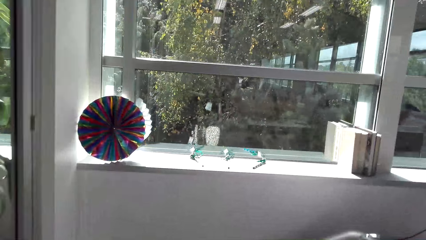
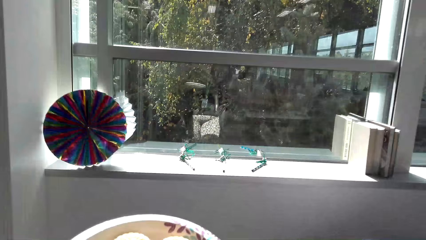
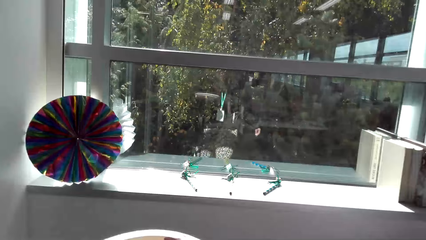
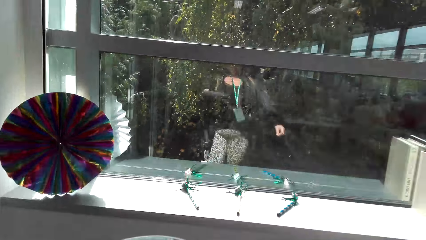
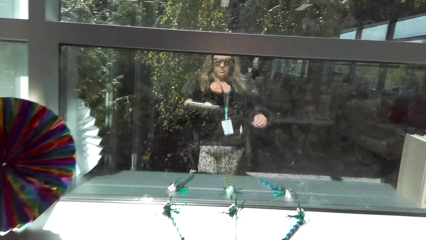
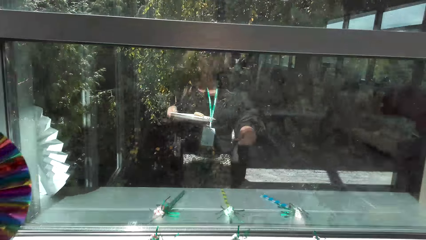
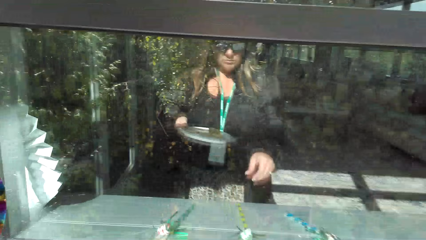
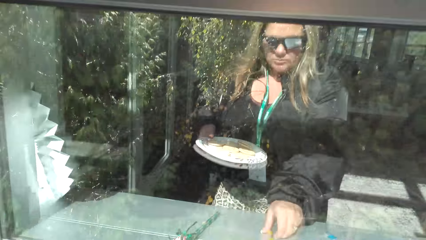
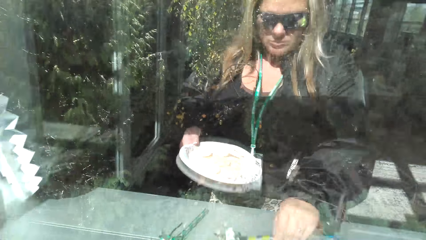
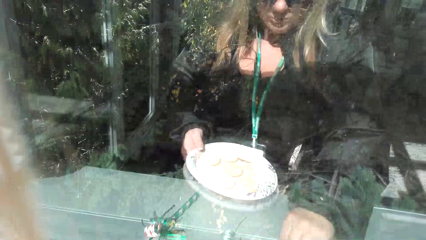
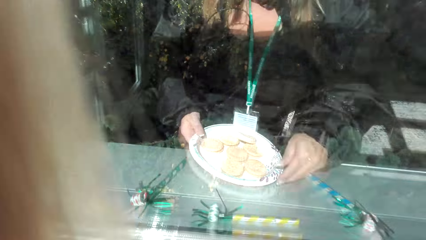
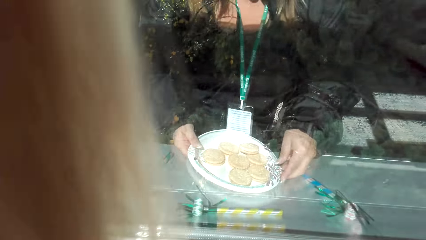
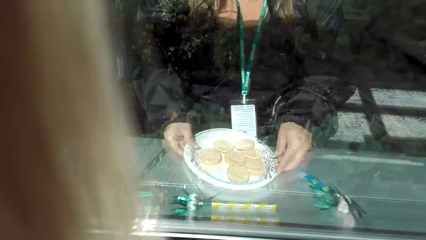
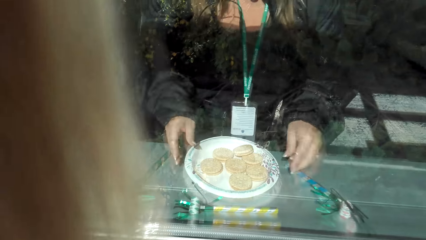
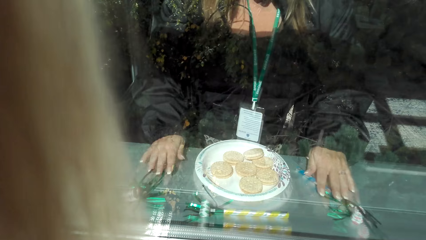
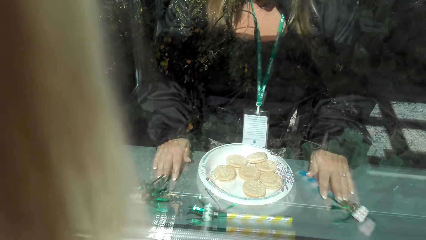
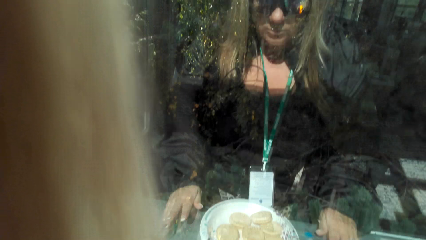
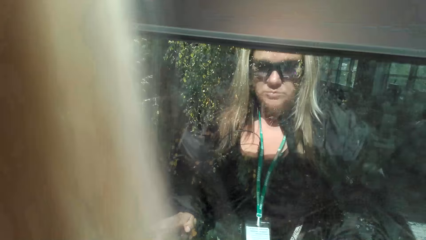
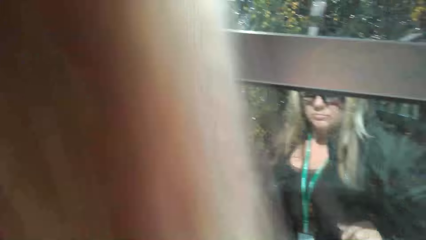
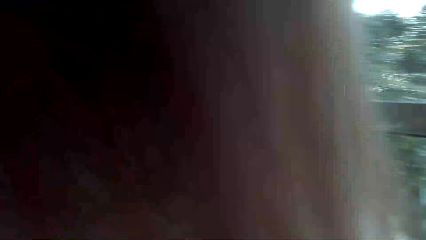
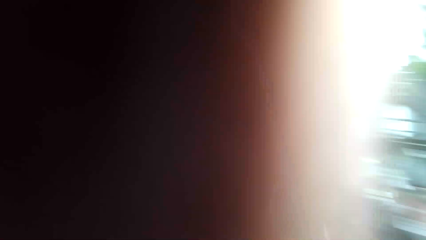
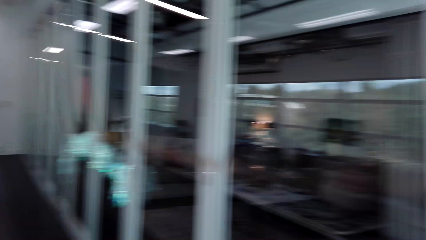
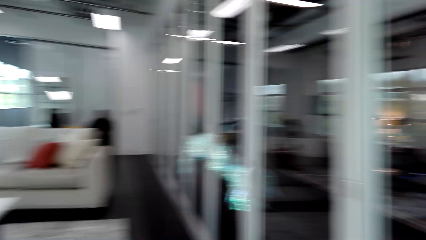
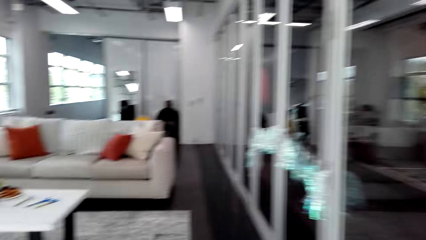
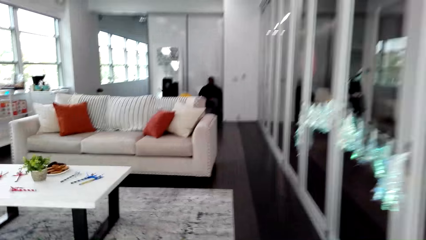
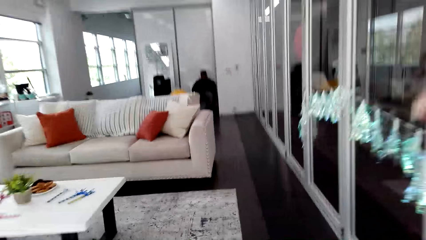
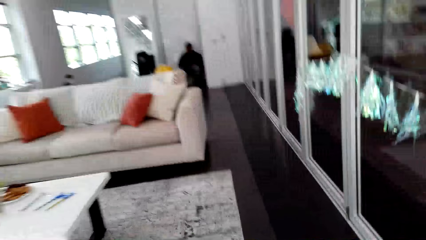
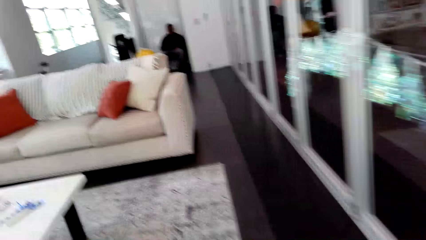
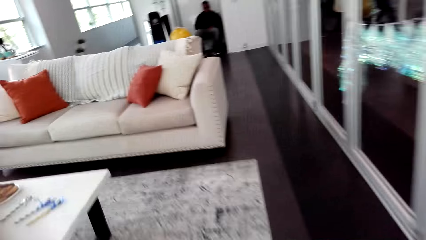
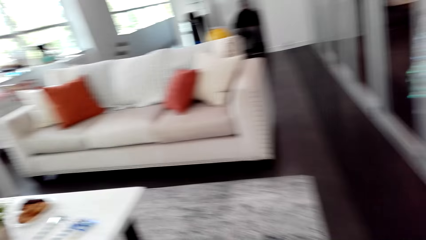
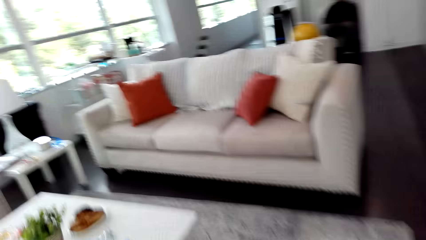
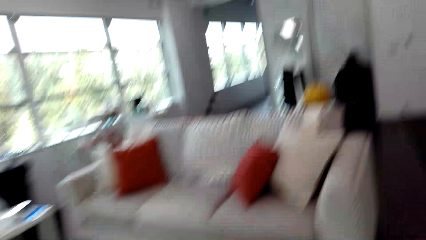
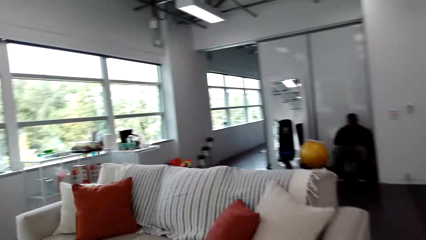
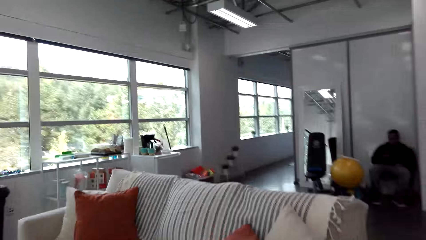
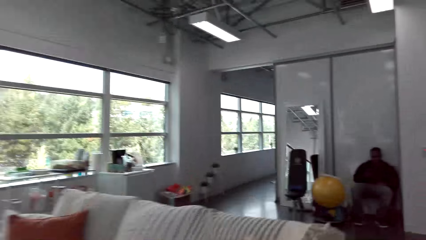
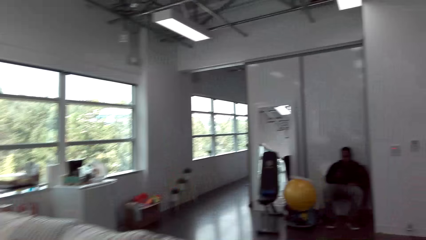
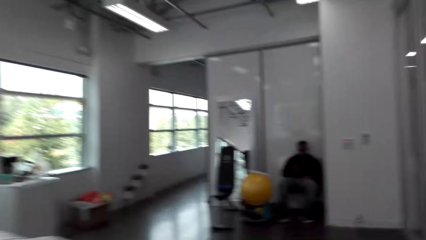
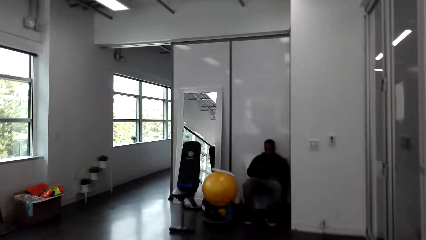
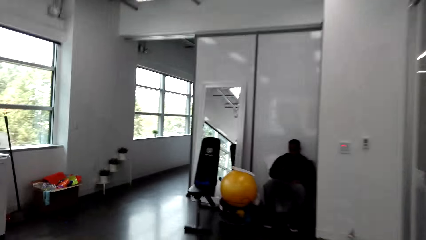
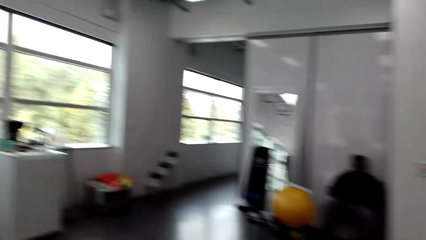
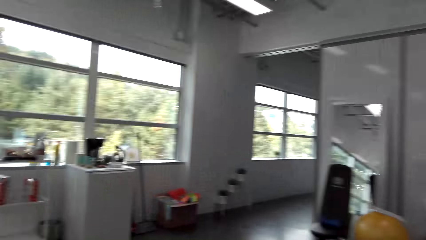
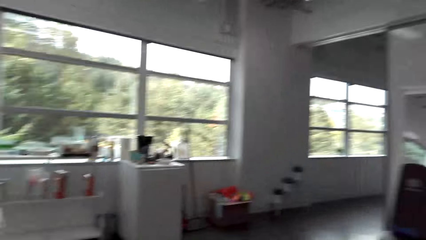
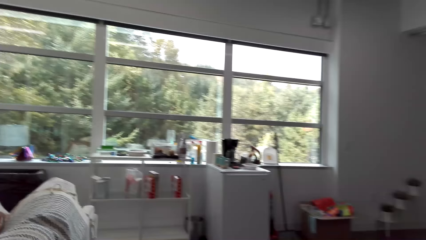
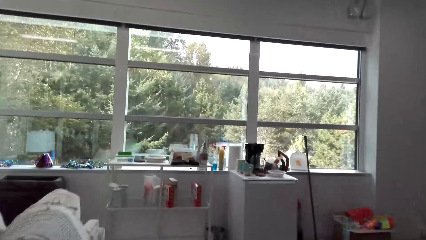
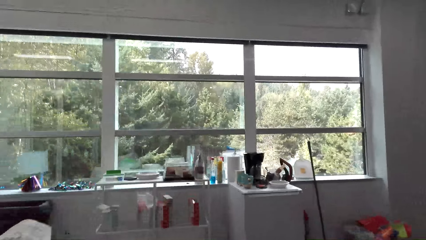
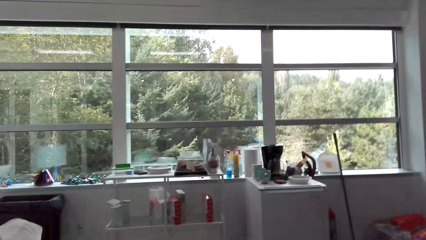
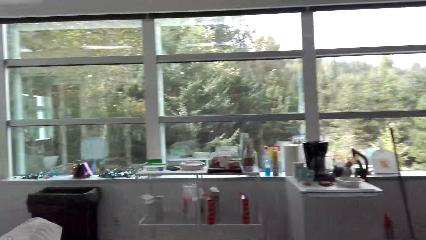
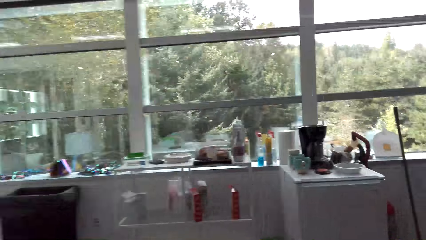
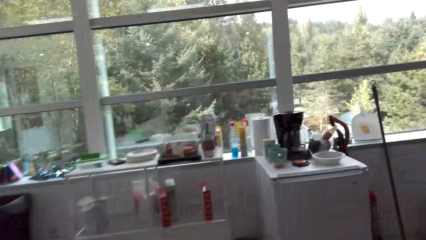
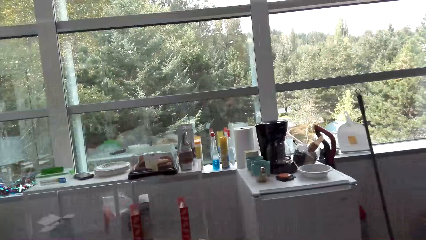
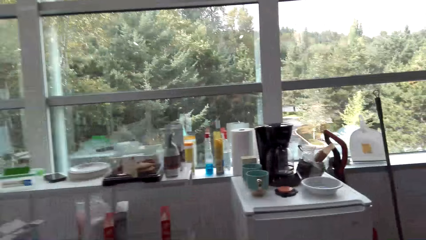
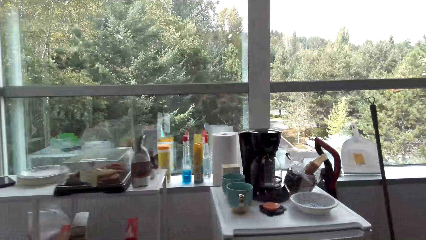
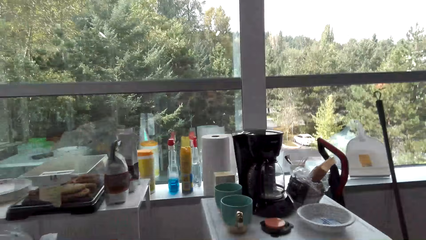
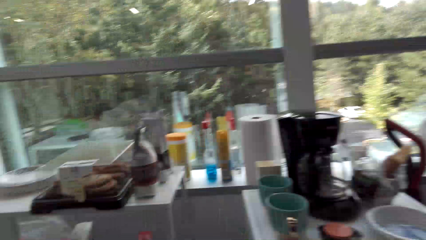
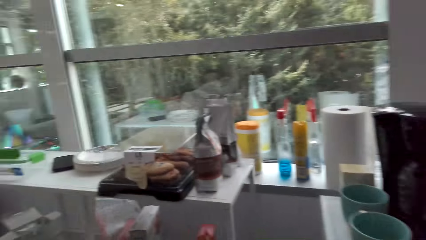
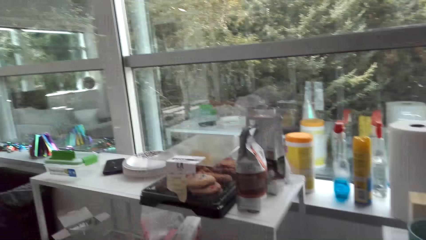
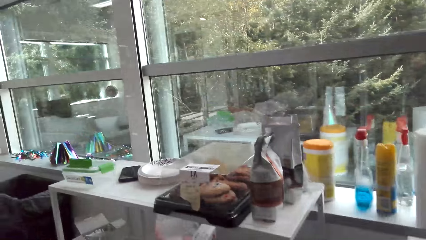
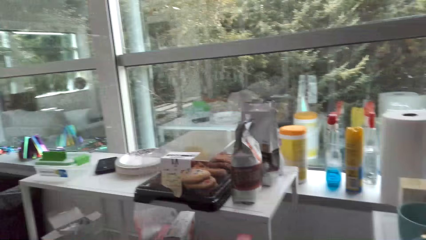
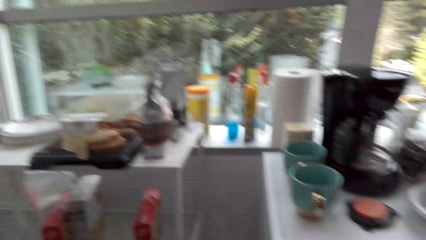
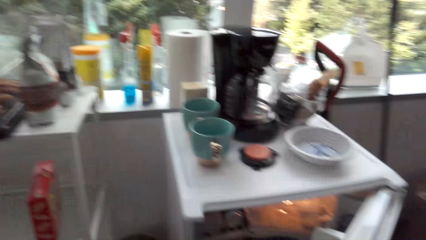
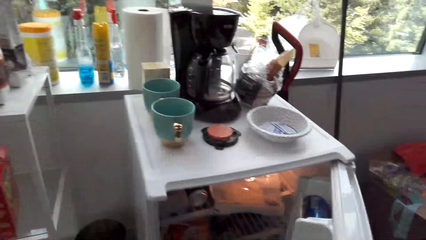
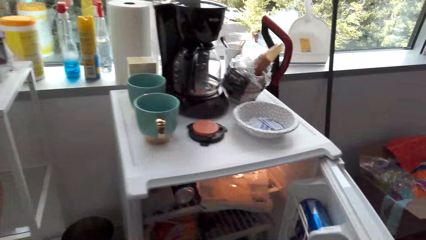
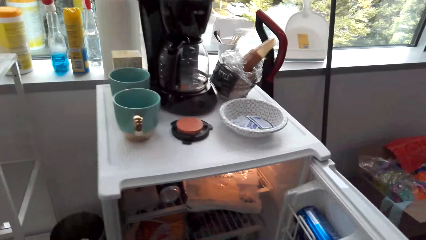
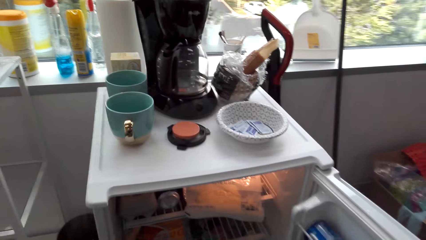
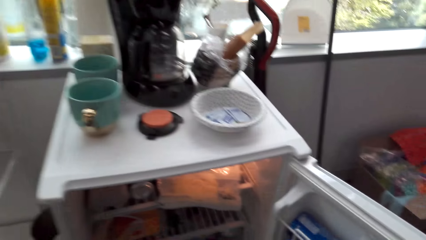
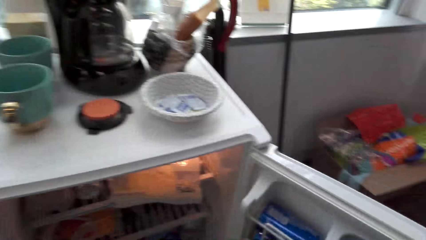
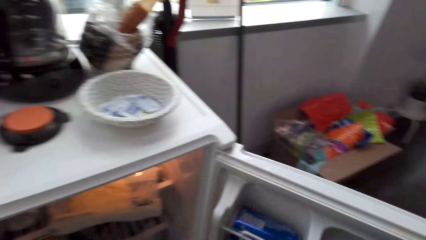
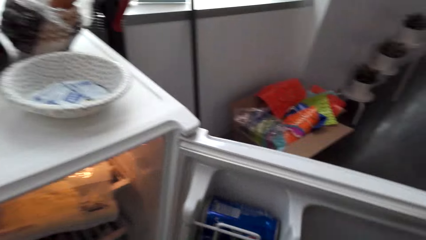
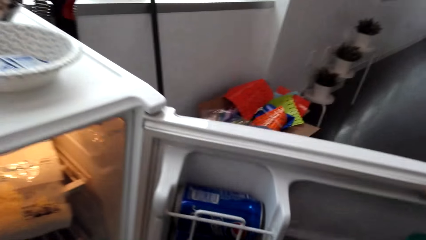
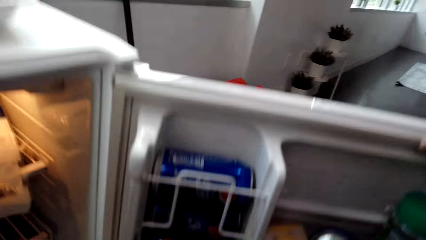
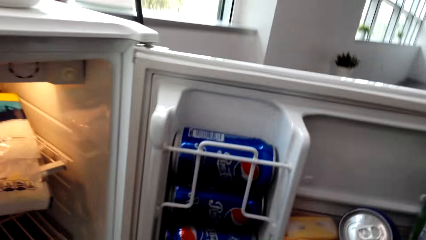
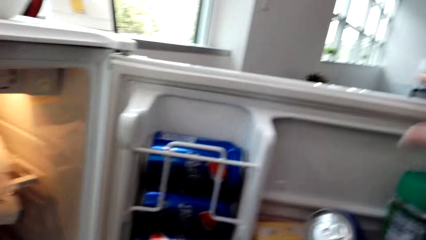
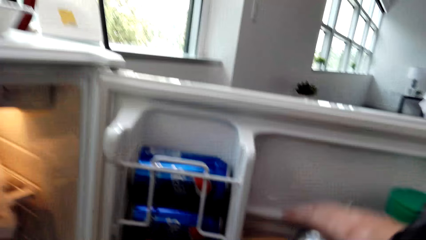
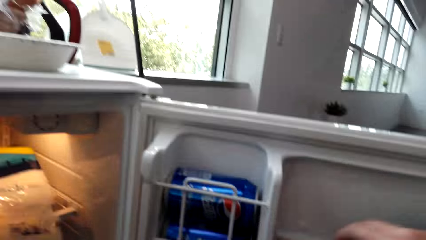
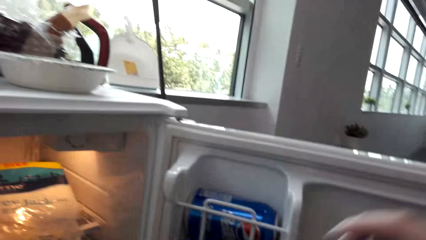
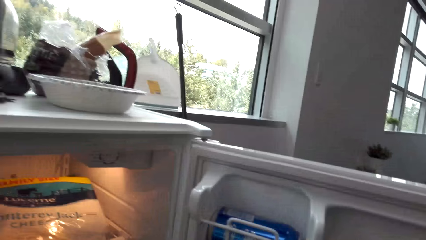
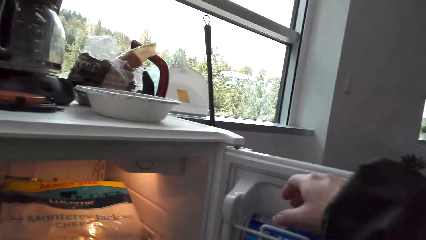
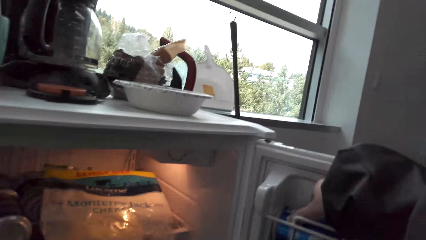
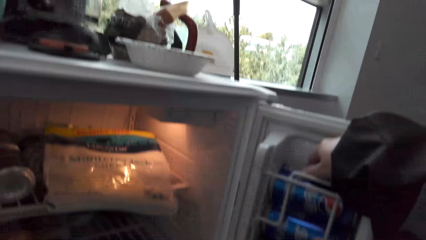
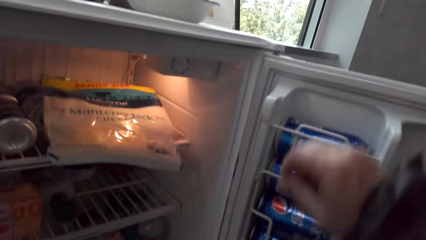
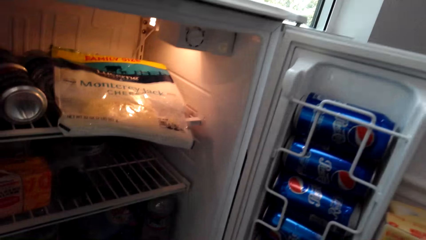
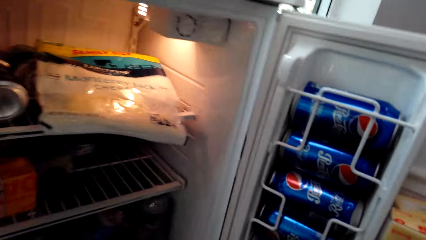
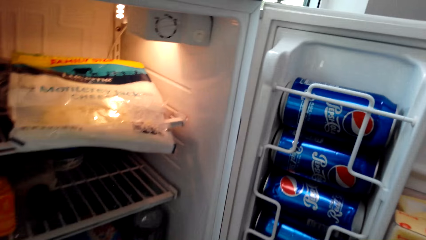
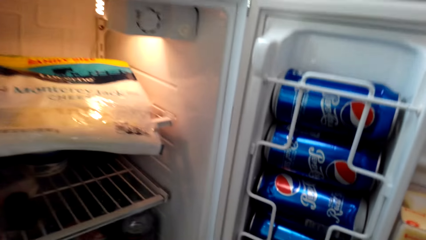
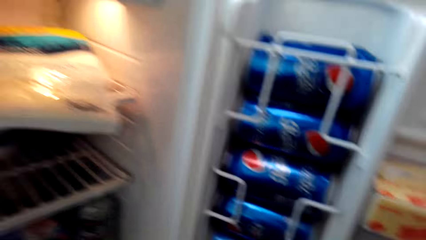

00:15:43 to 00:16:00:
The camera wearer puts the plate of cookies down on the table. They walk back around the room. They open the refrigerator. They take the cans of soda.
